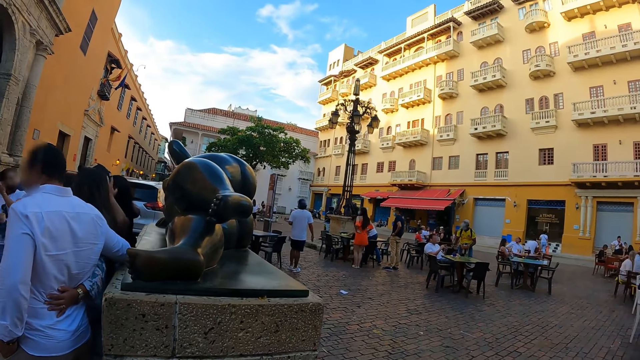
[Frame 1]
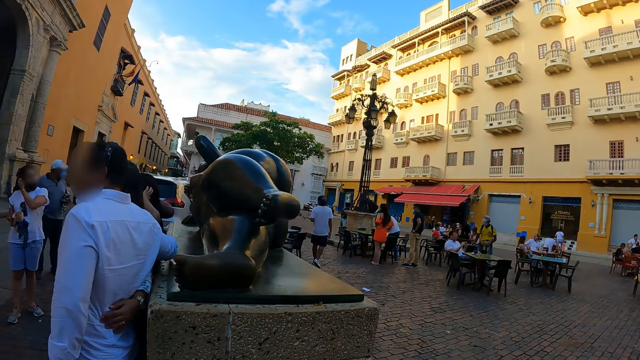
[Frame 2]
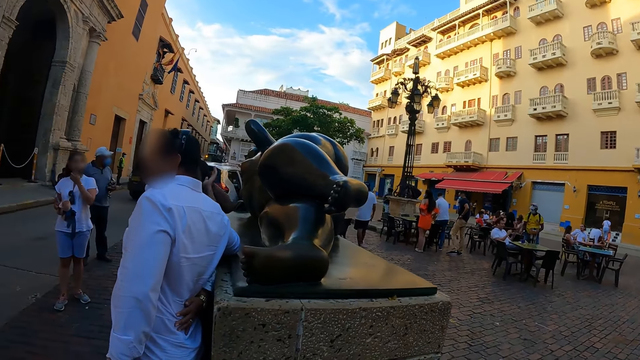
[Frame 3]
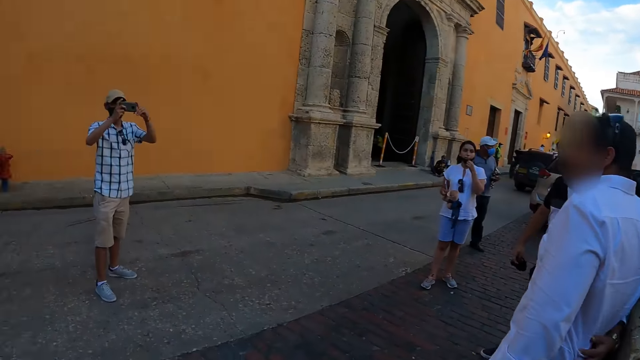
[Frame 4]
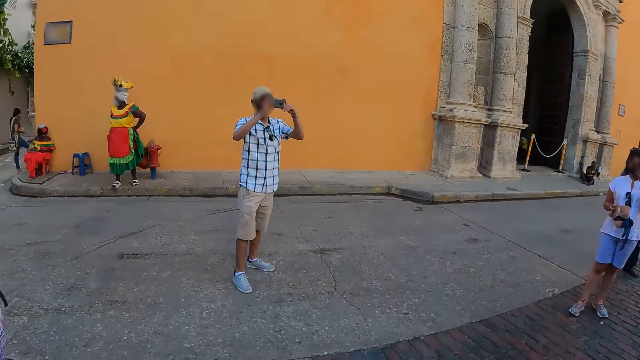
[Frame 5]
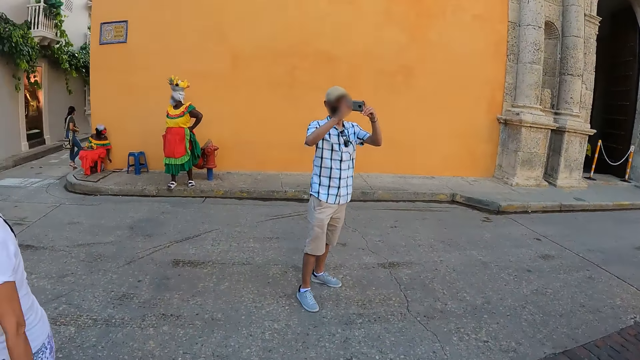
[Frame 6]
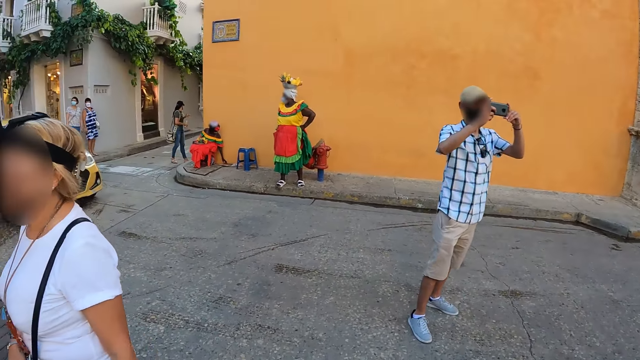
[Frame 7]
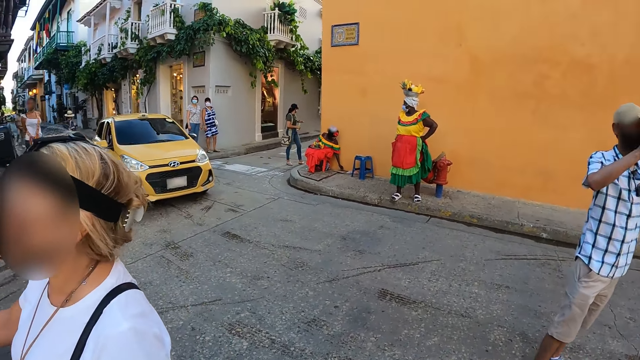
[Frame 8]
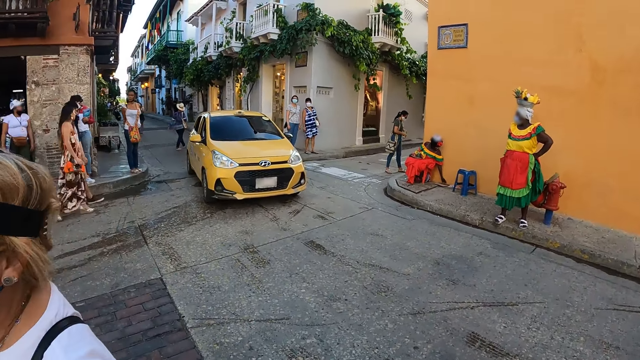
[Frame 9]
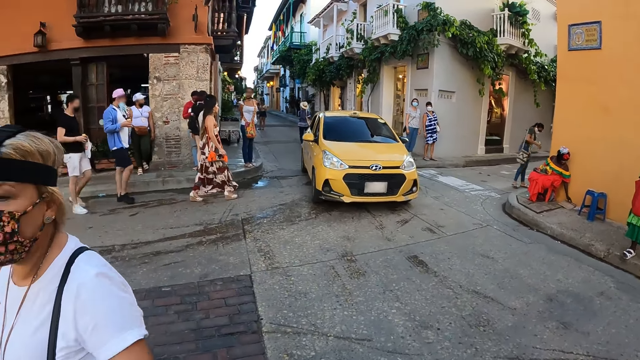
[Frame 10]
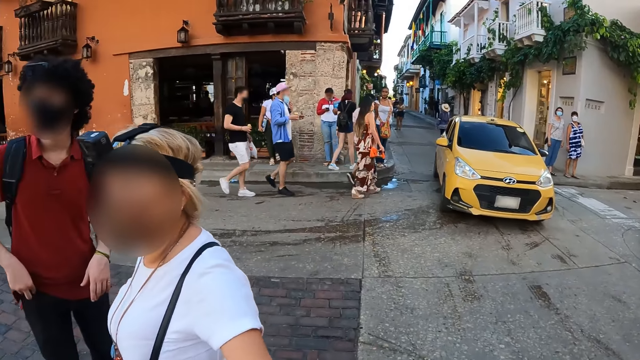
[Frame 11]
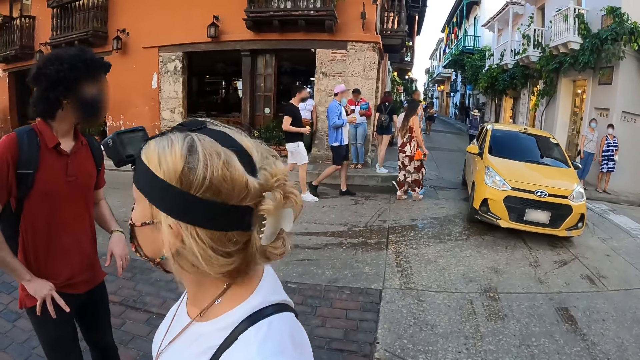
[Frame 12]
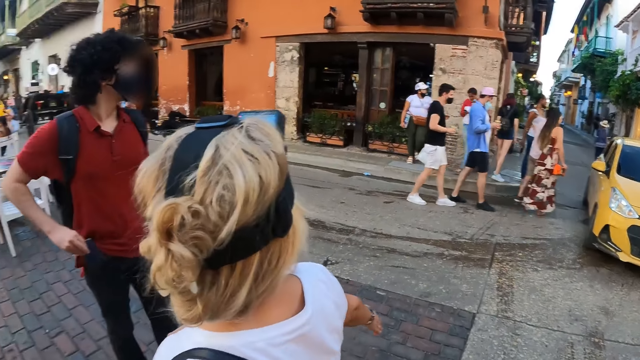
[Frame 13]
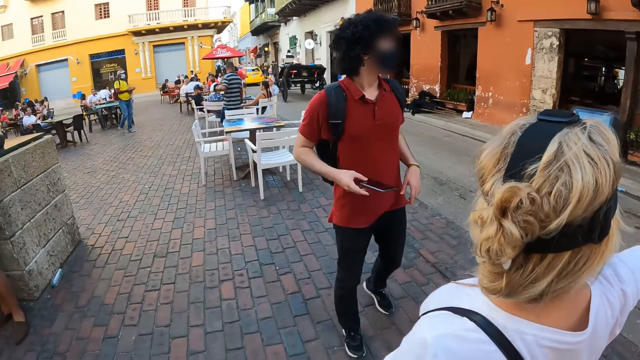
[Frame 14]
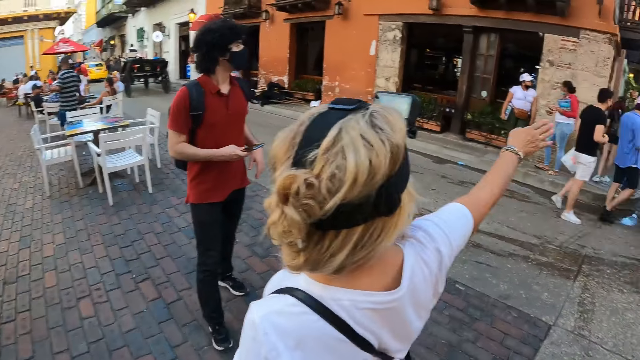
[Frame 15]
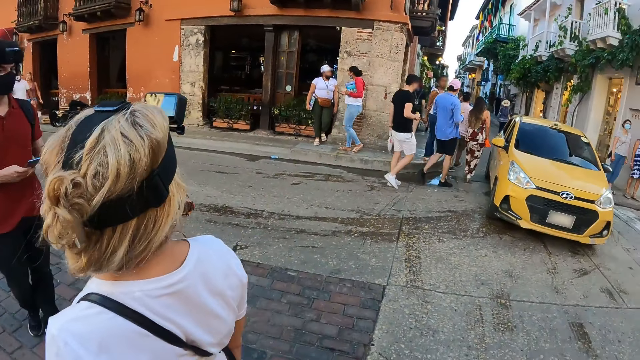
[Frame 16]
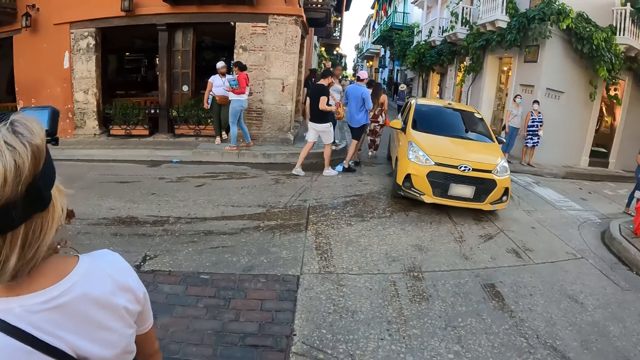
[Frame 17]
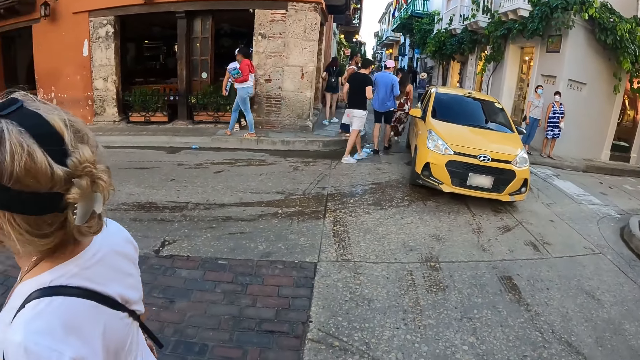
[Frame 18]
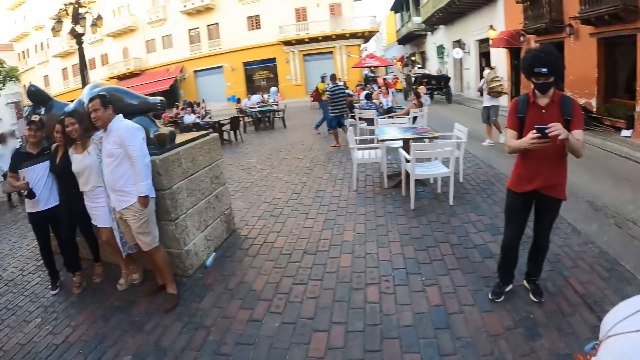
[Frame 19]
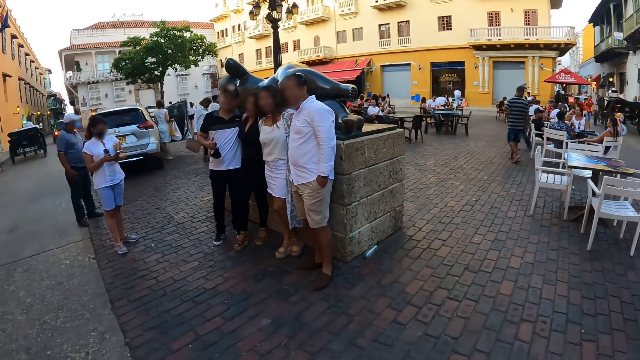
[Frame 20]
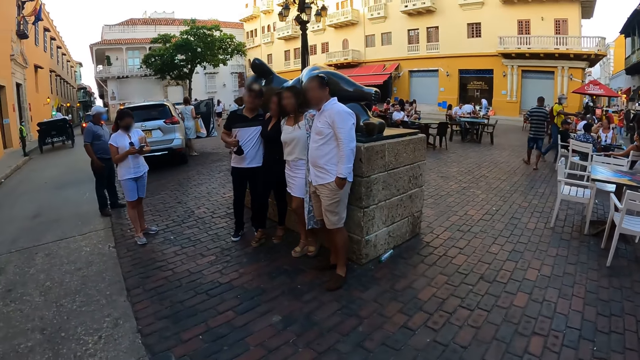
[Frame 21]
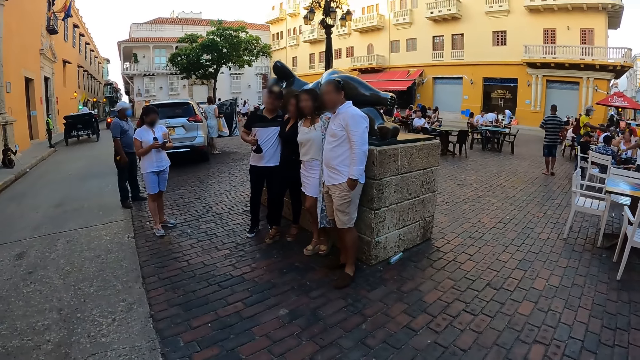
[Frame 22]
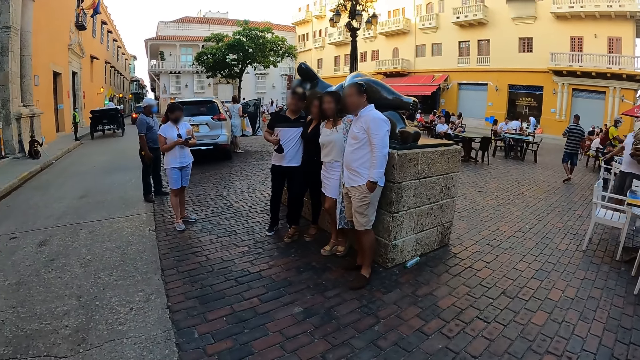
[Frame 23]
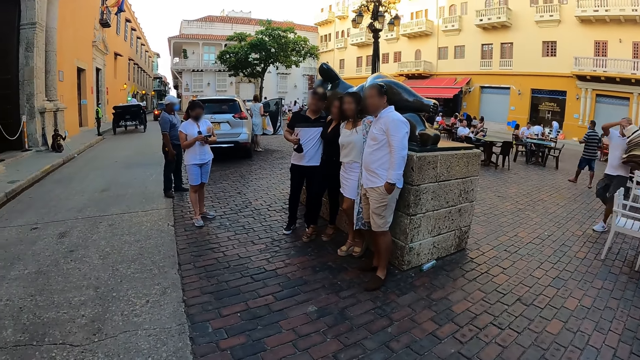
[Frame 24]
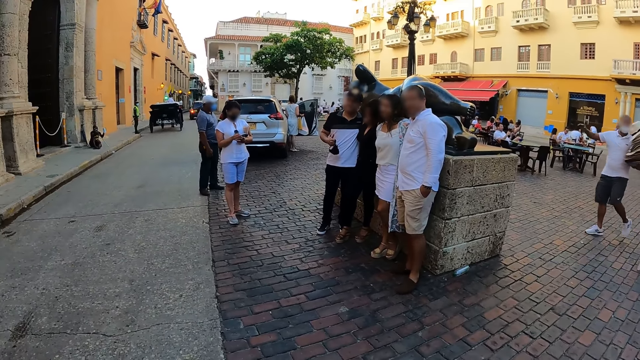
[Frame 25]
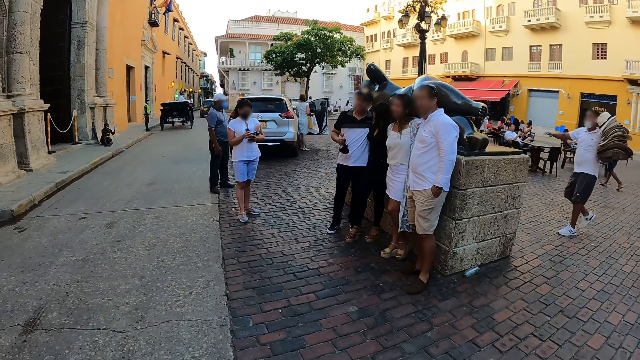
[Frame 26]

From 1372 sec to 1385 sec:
A man brings out a phone from his pocket with his right hand. A woman stretches her right hand forward. The woman converses with the man. The woman points at the compound. The camera wearer turns towards the sculpture. They stare at the sculpture.

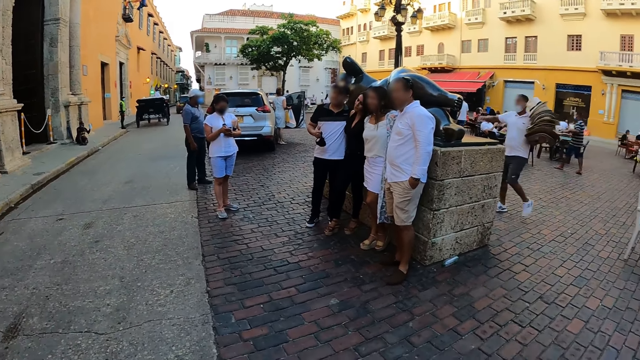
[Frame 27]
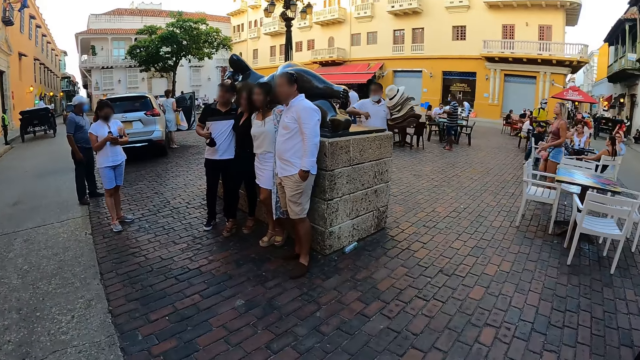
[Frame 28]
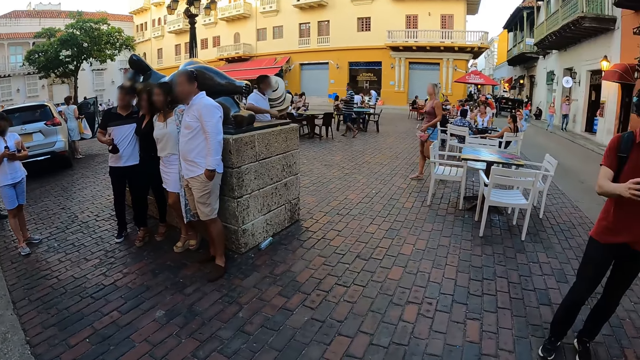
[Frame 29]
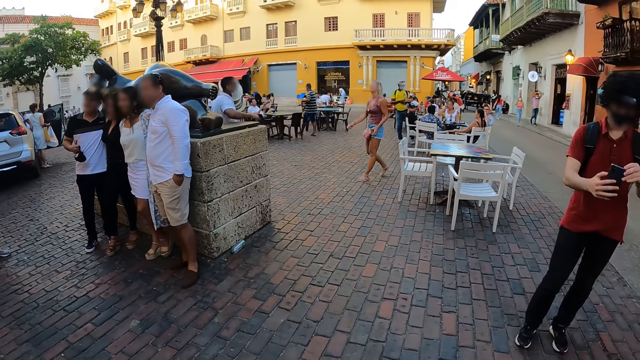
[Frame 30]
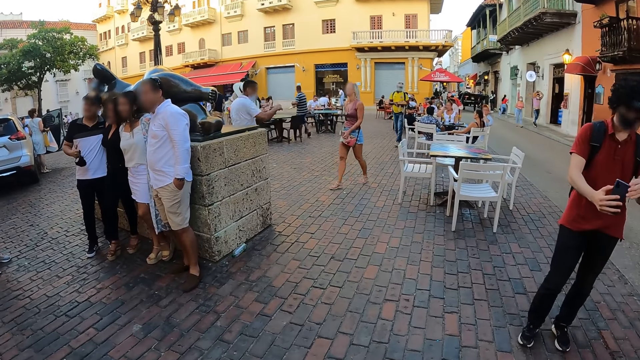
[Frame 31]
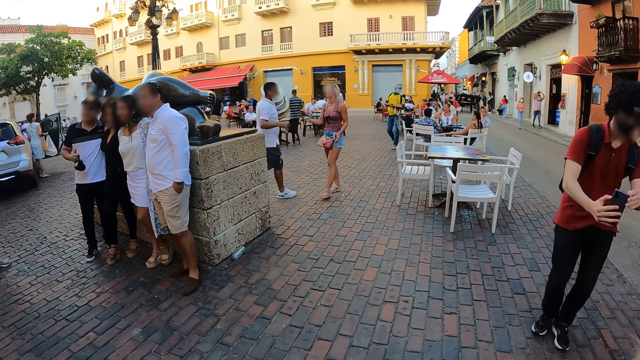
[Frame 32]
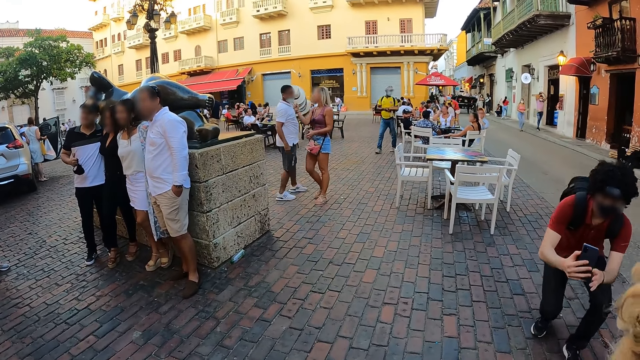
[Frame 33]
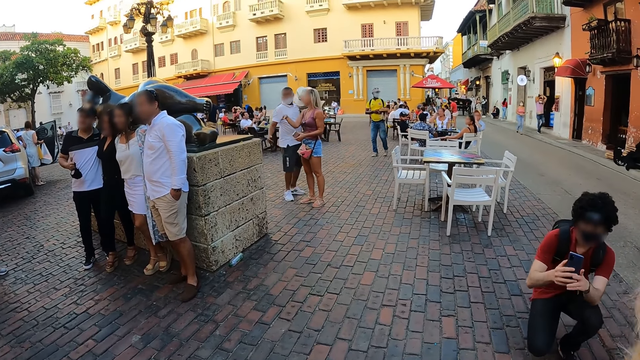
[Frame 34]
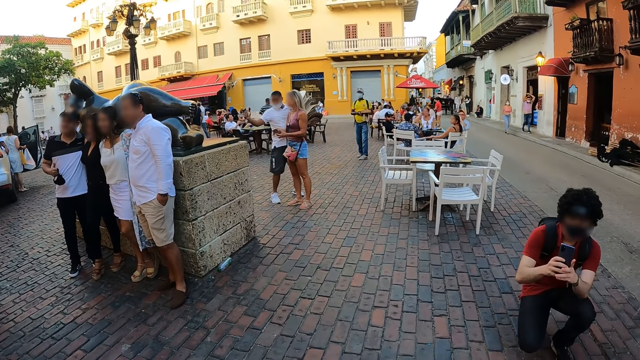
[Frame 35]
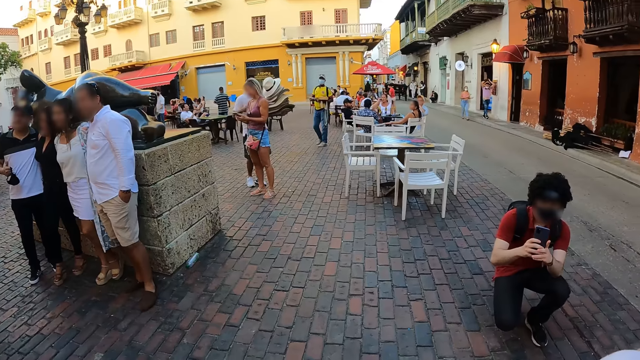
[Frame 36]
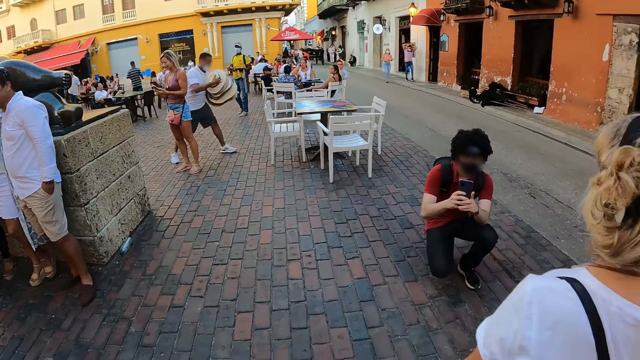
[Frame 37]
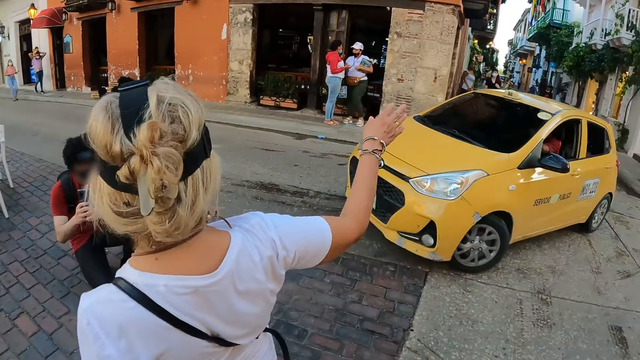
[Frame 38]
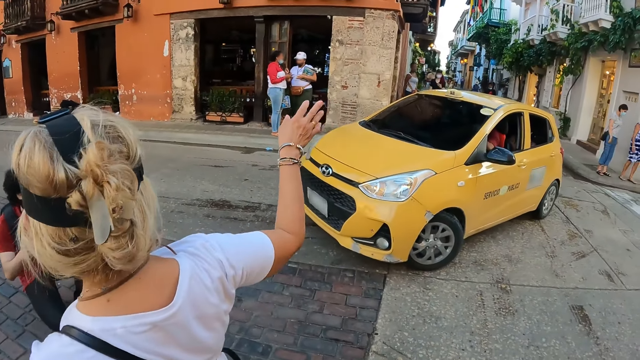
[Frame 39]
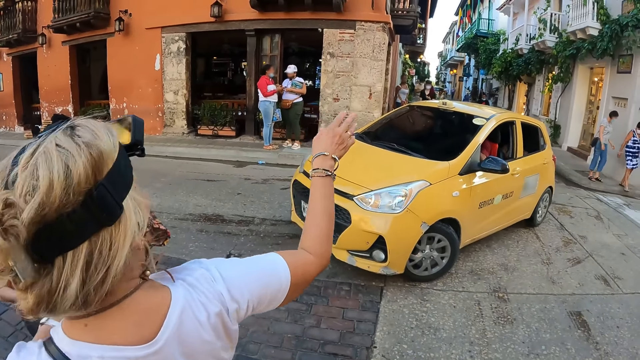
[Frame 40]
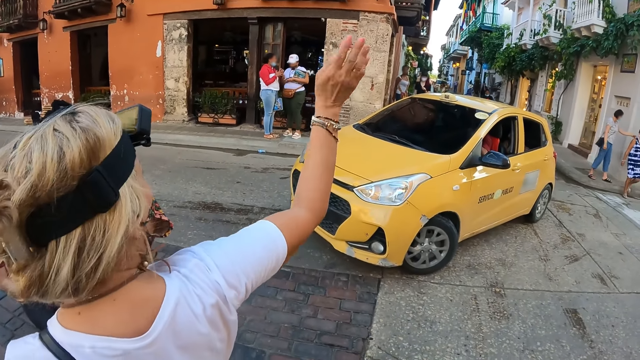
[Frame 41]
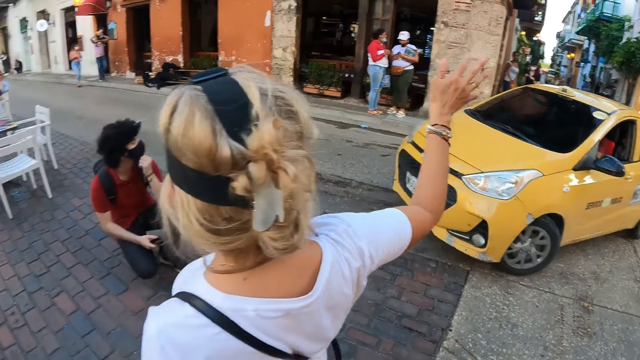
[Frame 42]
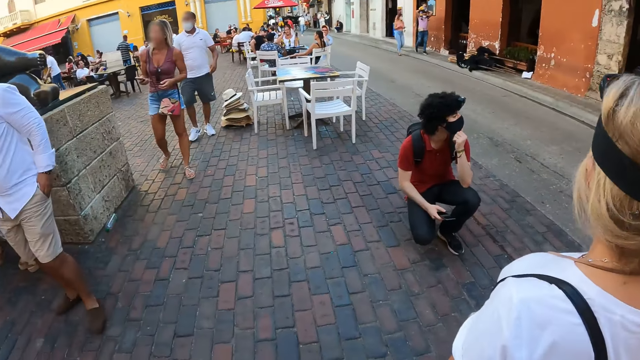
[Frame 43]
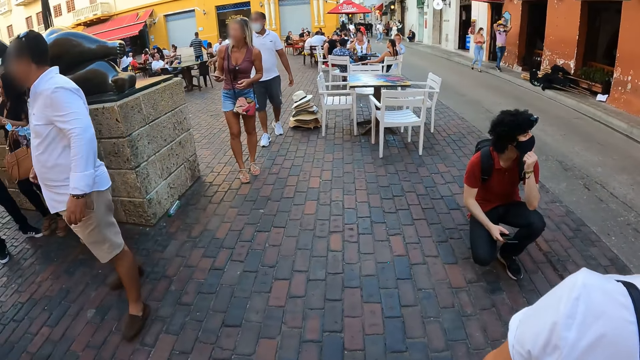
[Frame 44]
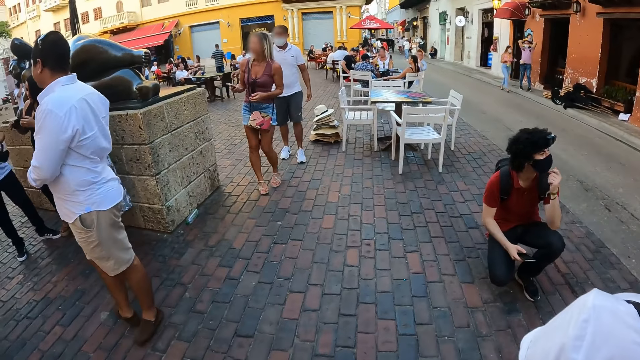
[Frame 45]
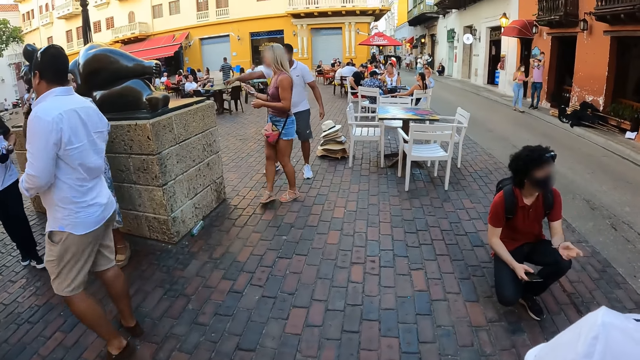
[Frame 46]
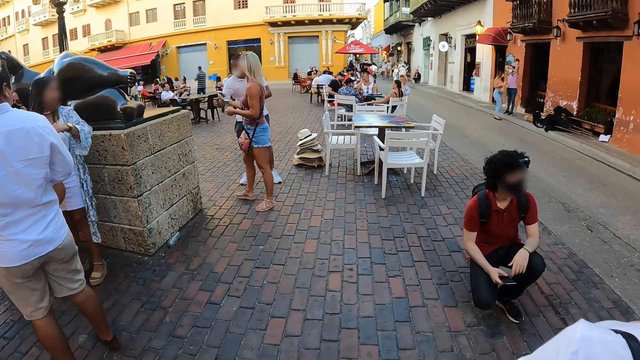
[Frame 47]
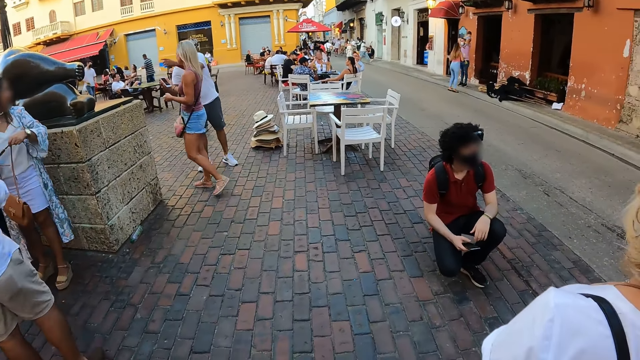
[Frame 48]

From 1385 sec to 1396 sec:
The man operates the phone with both hands. He bends down. The woman points at the compound. The woman converses with the man. The woman gesticulates with her right hand. The man adjusts the nose mask on his face with his left hand.
